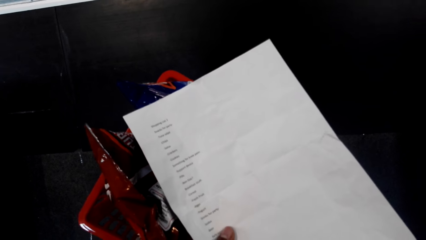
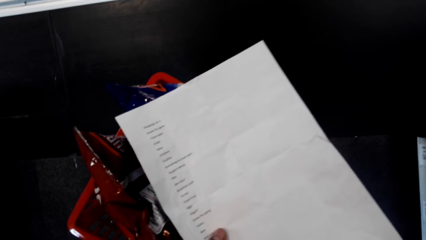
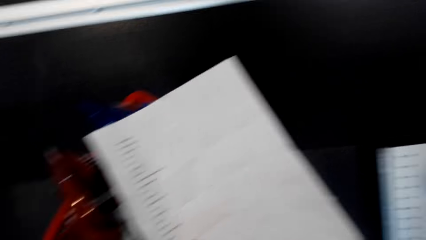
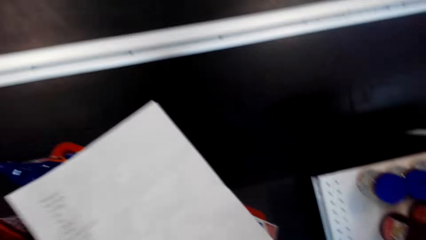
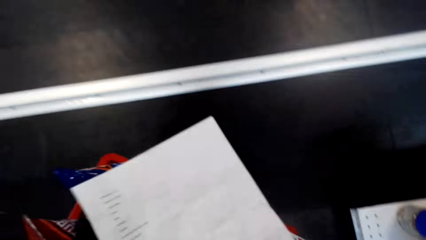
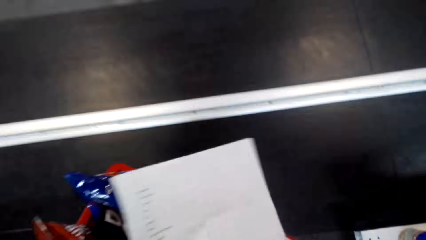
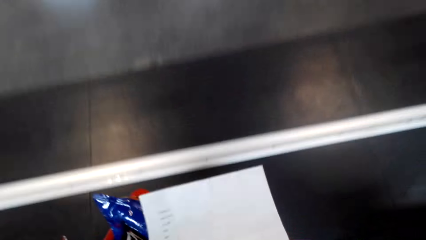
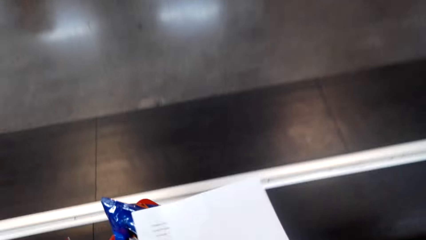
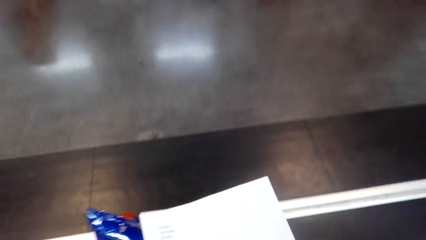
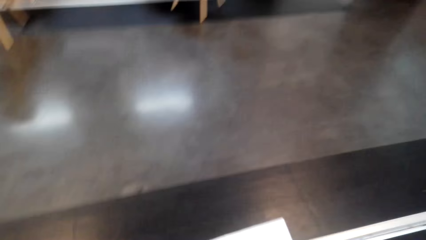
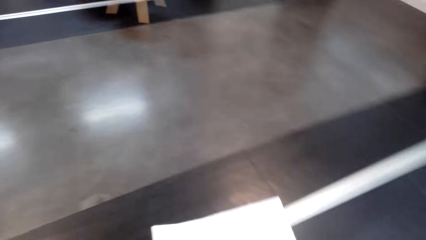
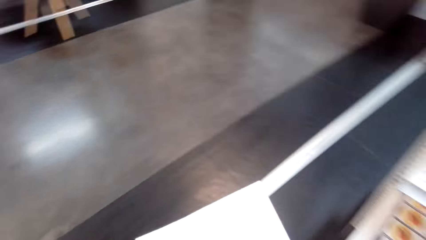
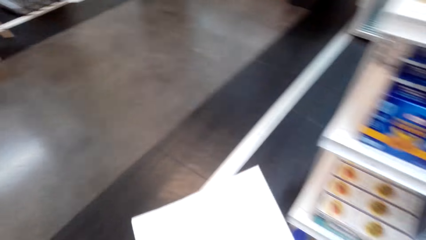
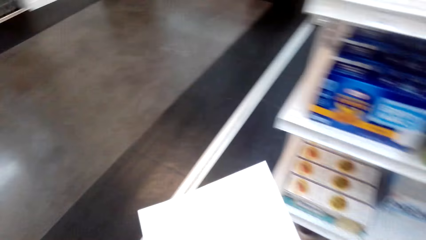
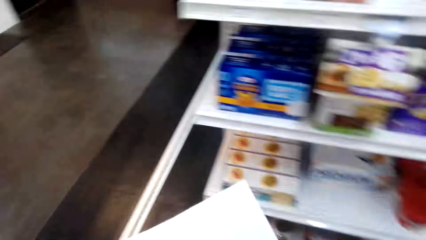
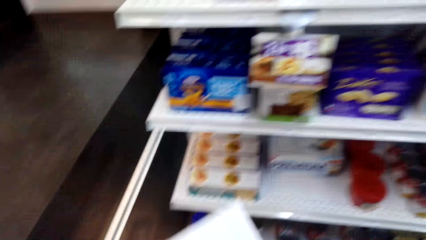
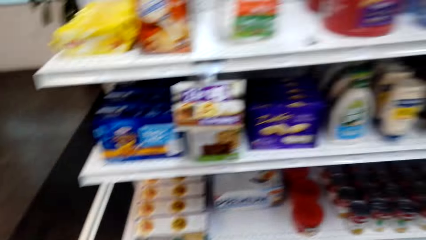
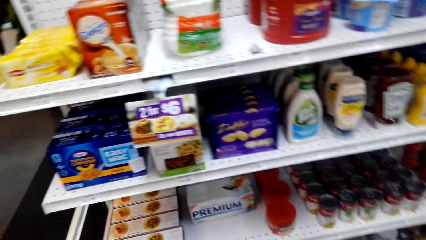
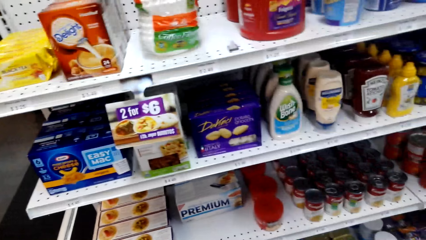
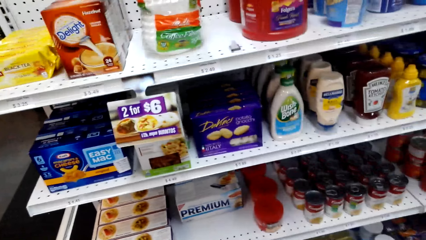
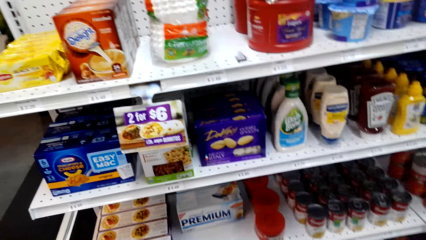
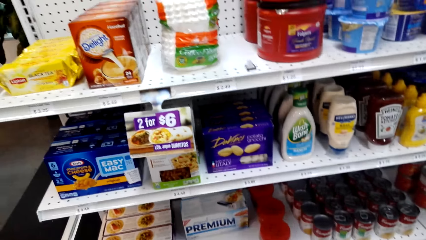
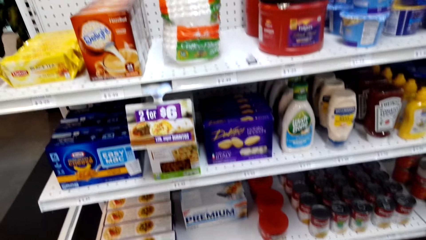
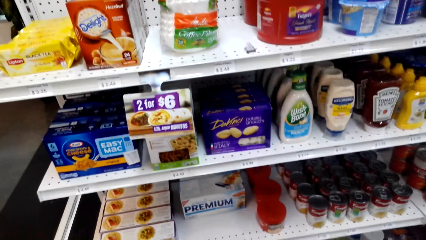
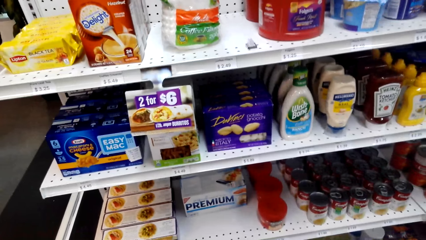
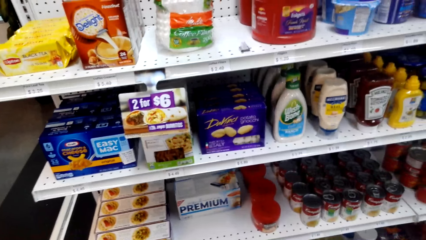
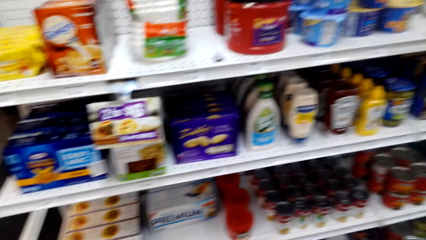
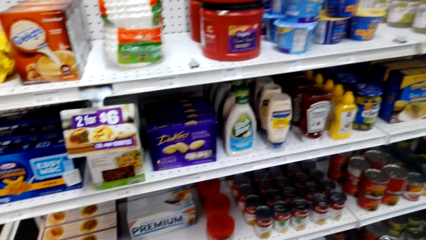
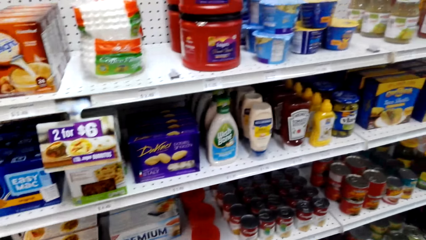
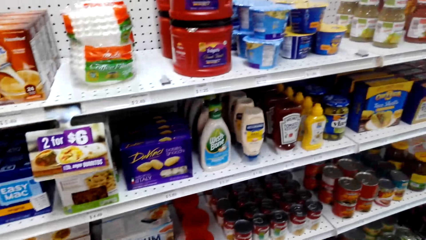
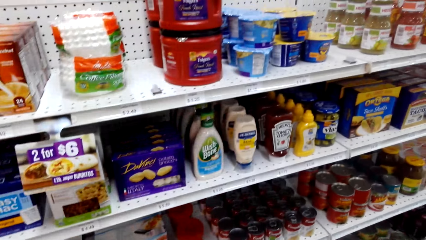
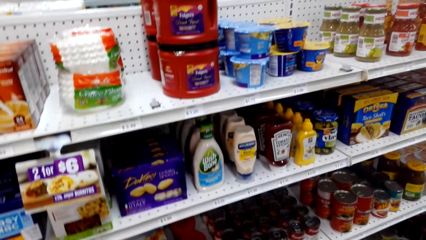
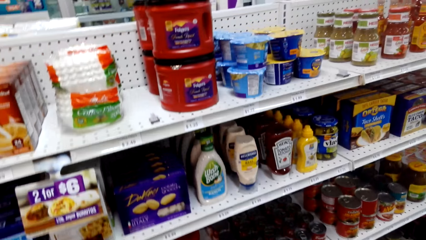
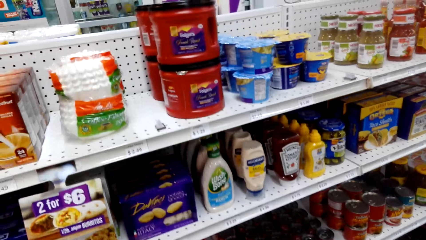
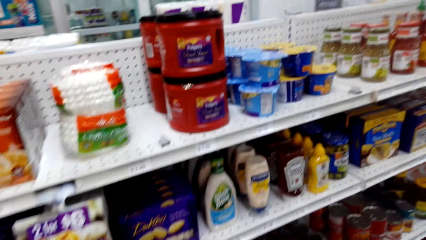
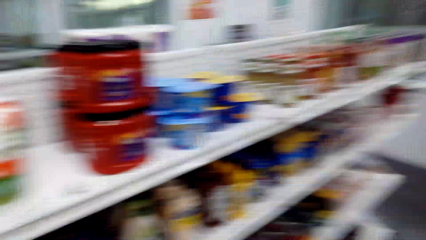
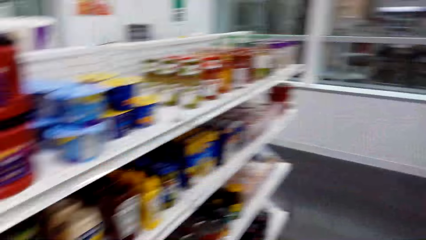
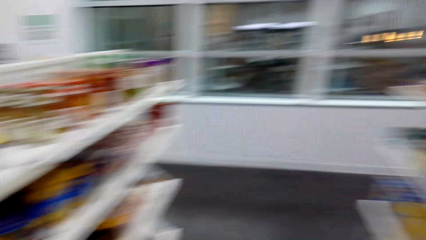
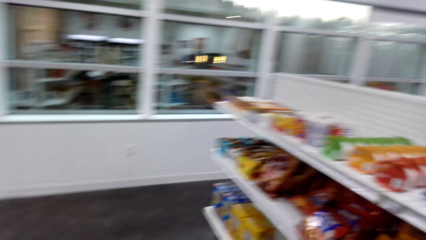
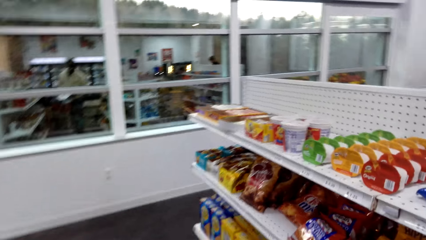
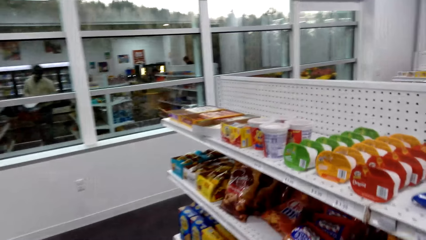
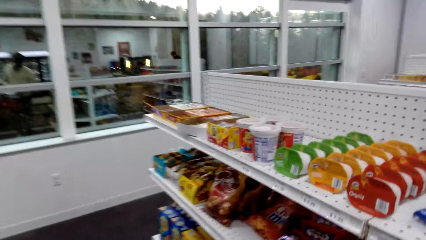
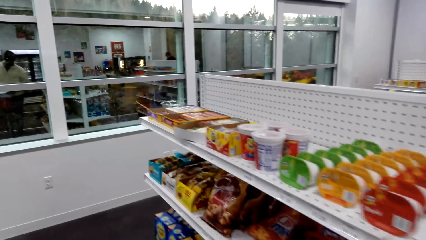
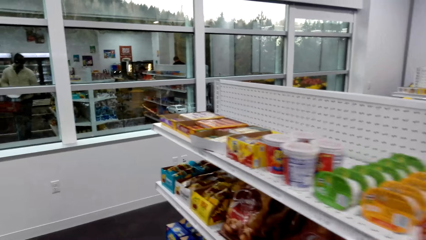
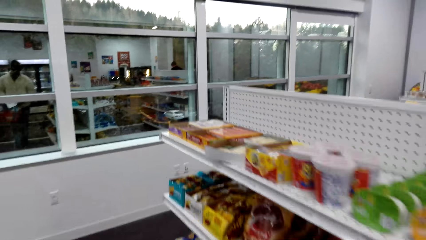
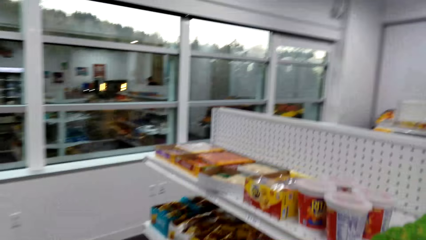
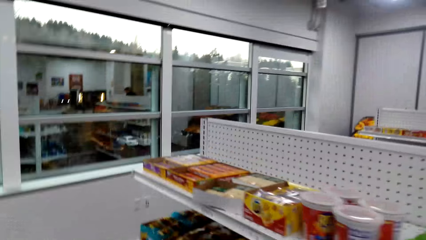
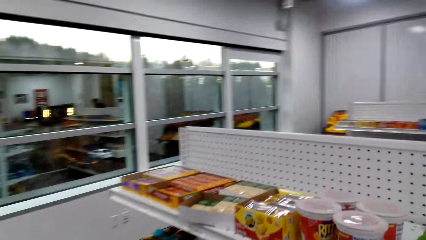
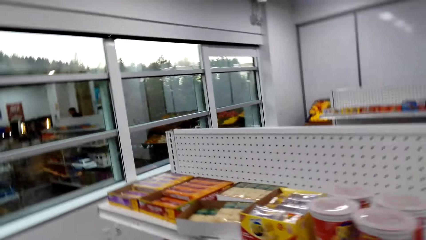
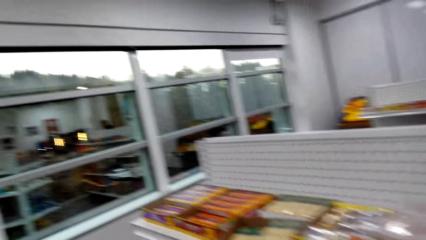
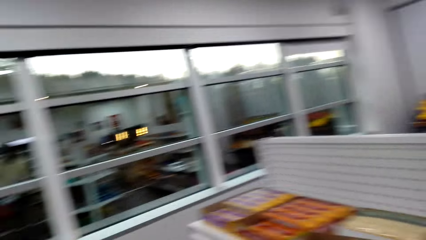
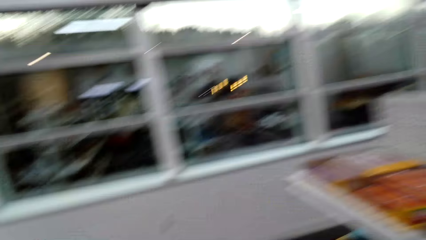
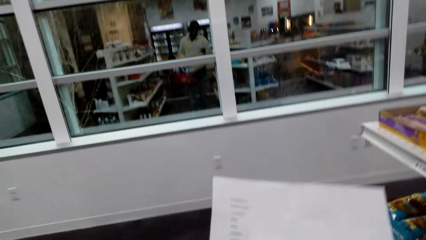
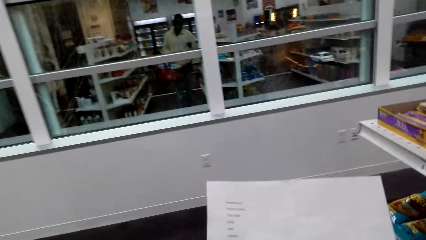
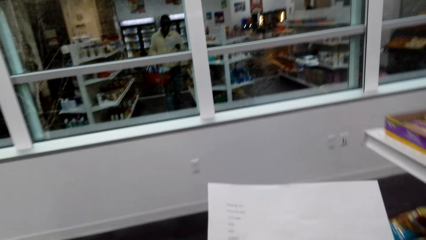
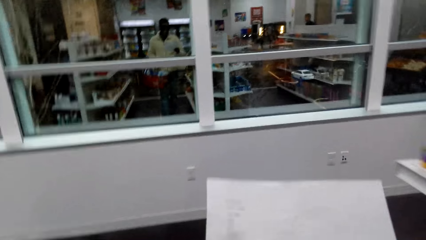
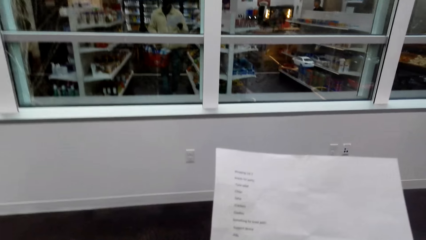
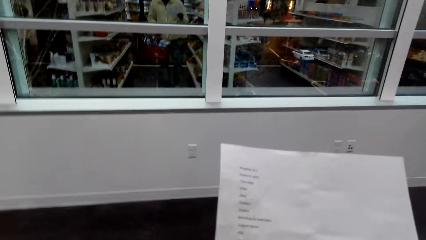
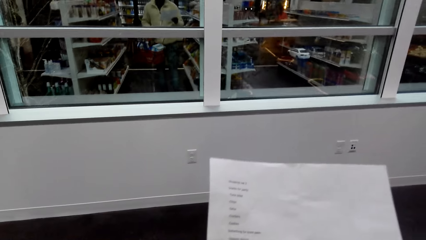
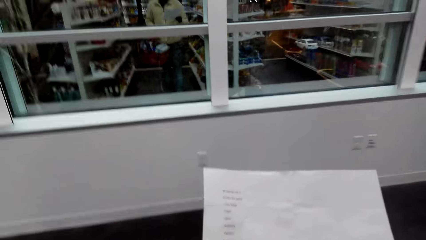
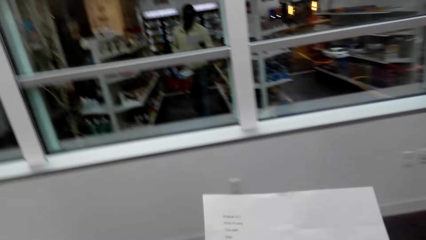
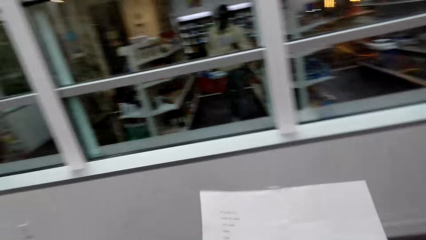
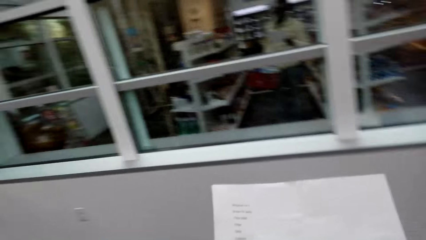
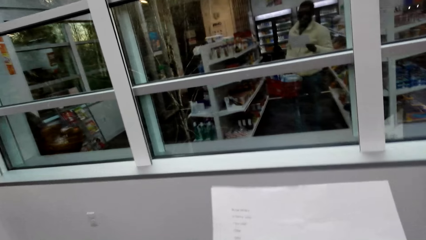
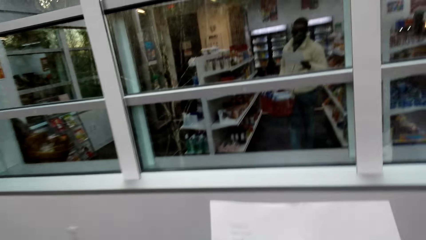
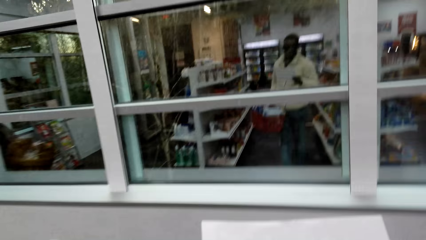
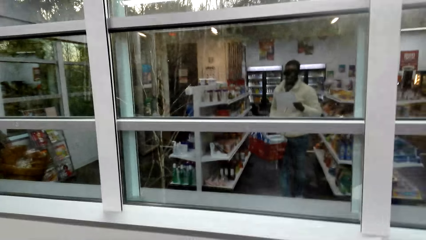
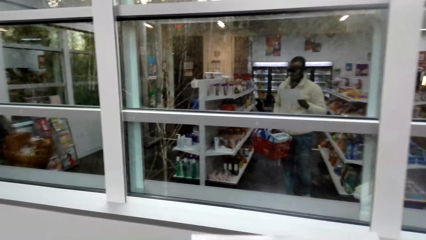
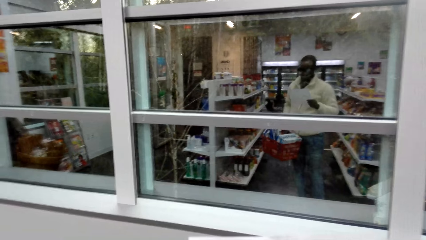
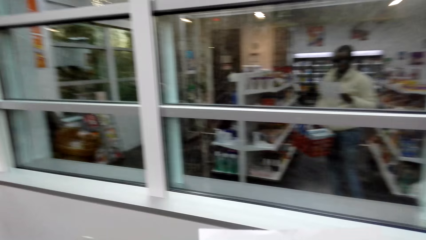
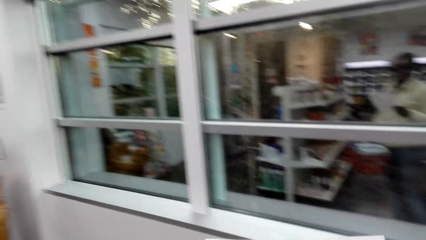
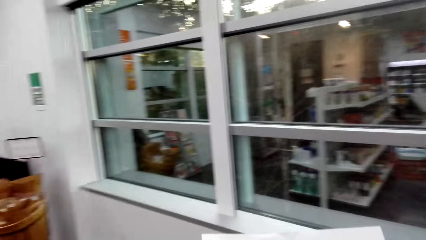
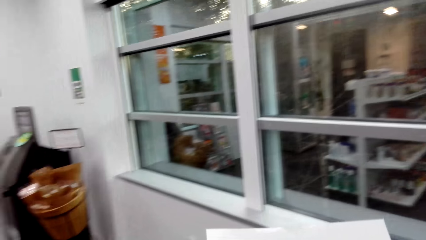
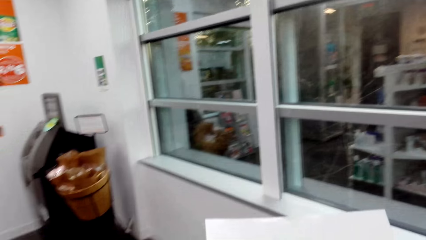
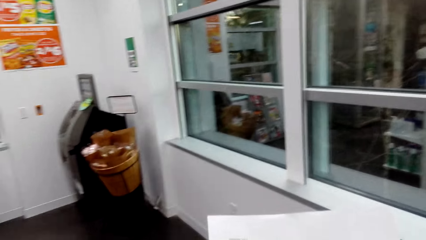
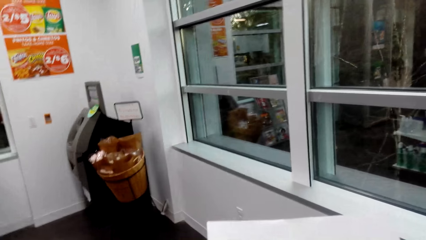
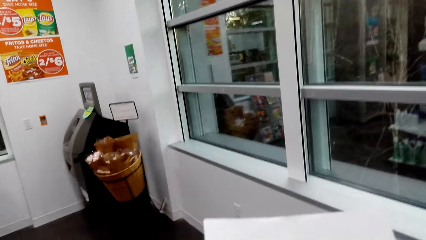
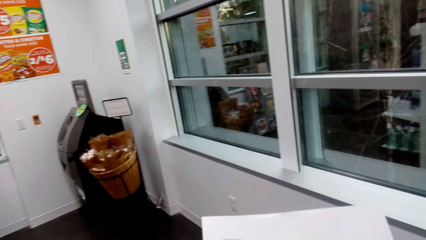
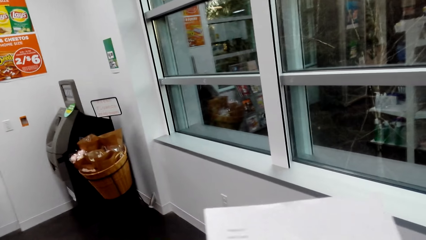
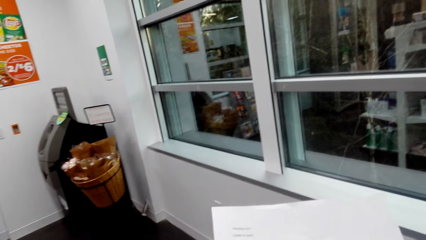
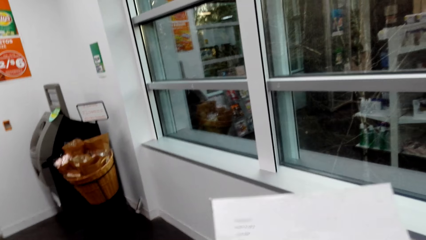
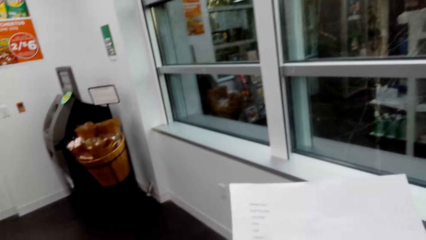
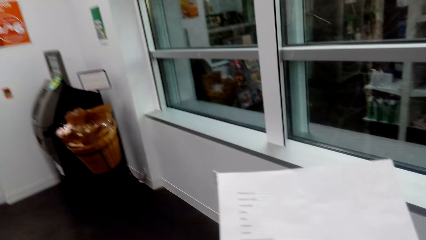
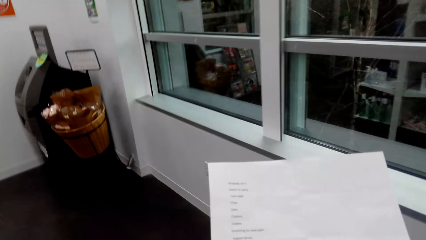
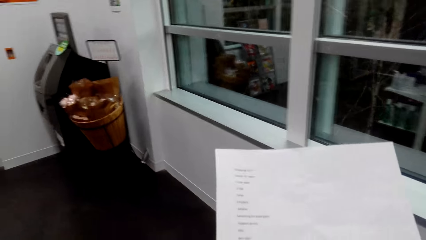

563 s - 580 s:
The camera wearer holds a paper. They turn around and walk around. They turn around. They walk around the shelves. They hold the paper.
